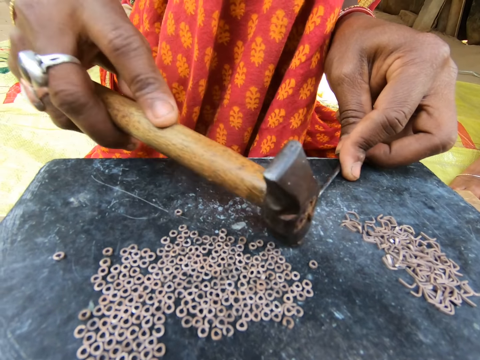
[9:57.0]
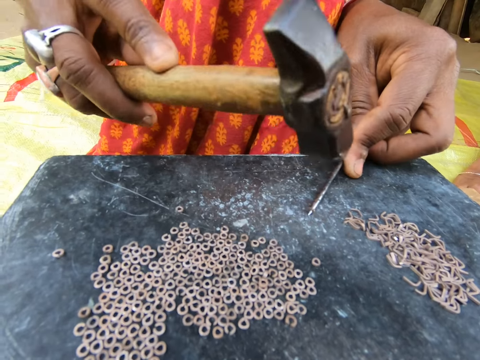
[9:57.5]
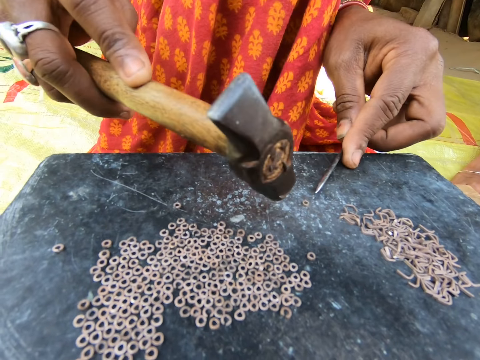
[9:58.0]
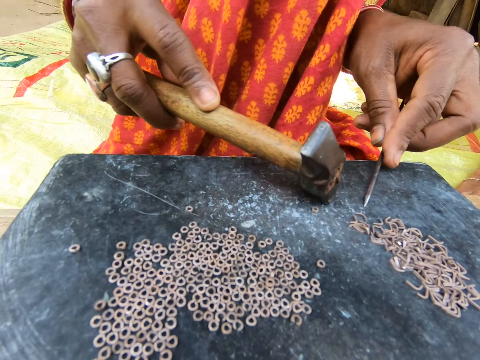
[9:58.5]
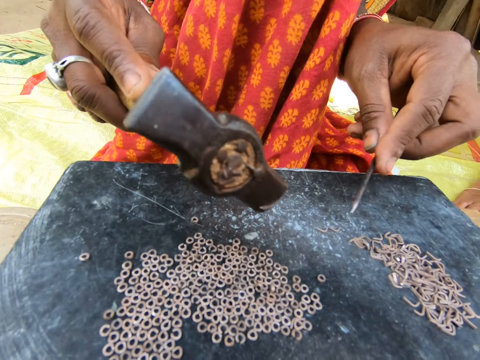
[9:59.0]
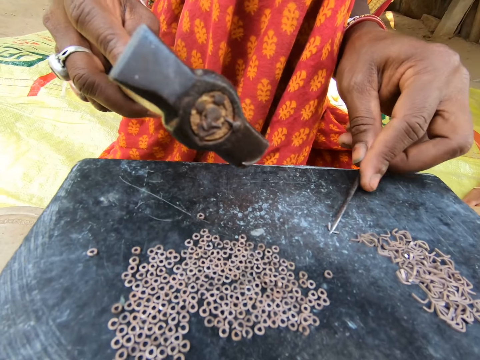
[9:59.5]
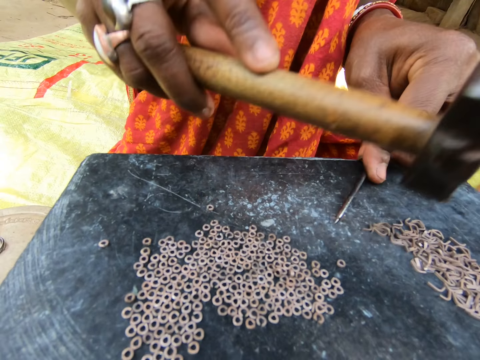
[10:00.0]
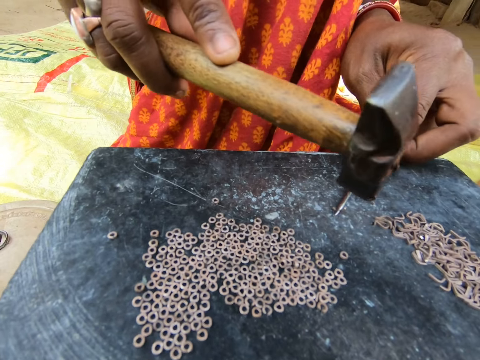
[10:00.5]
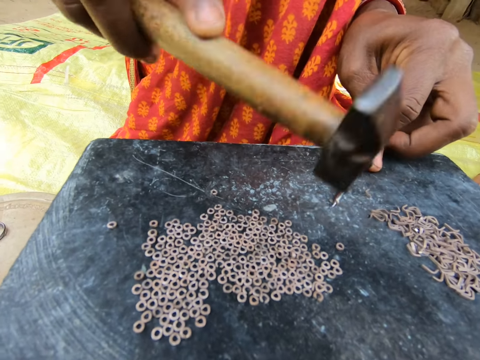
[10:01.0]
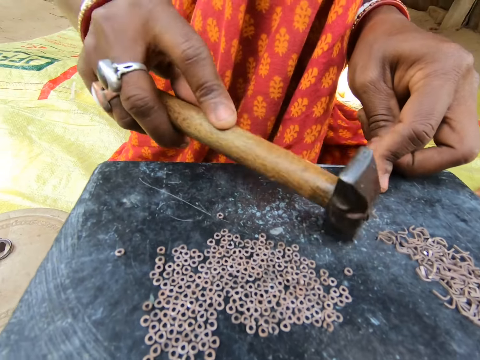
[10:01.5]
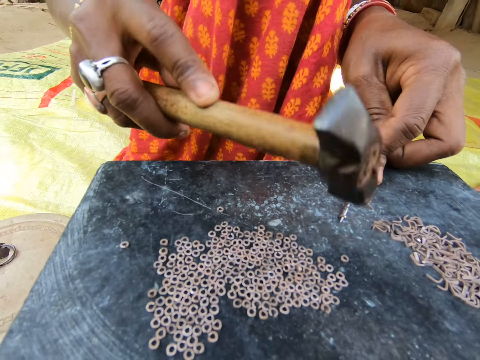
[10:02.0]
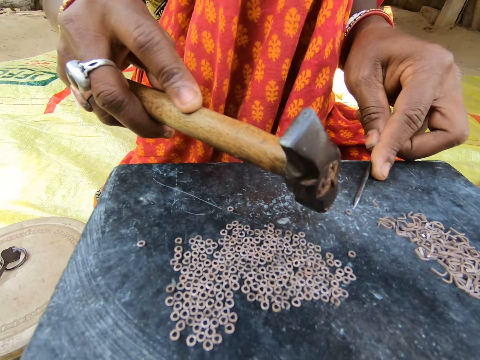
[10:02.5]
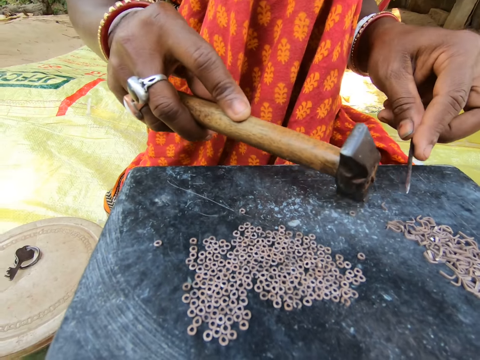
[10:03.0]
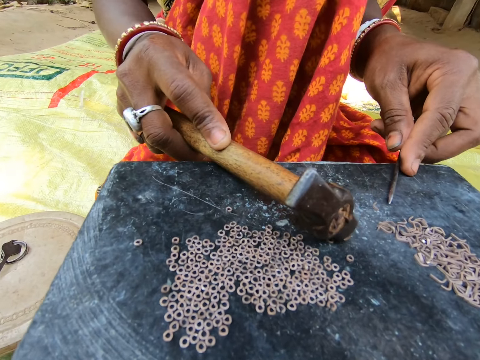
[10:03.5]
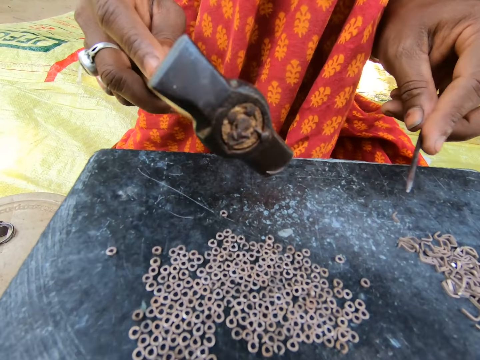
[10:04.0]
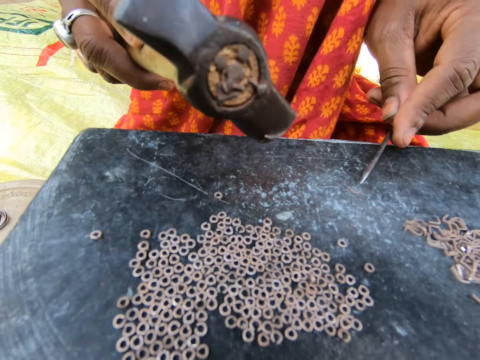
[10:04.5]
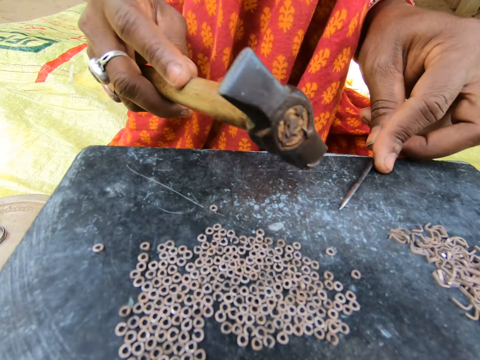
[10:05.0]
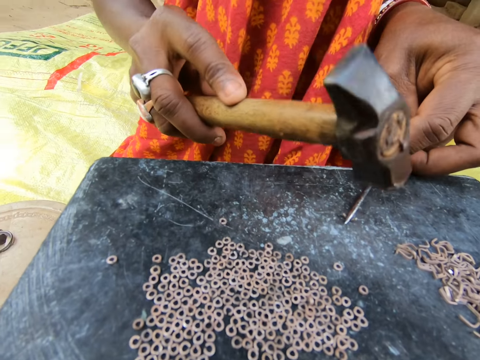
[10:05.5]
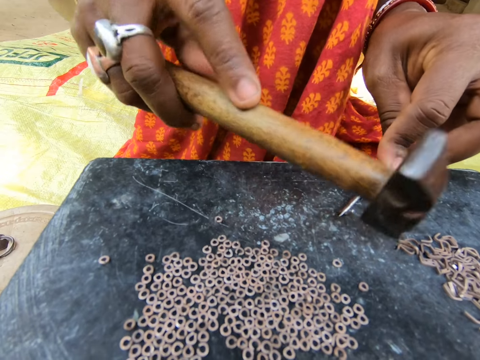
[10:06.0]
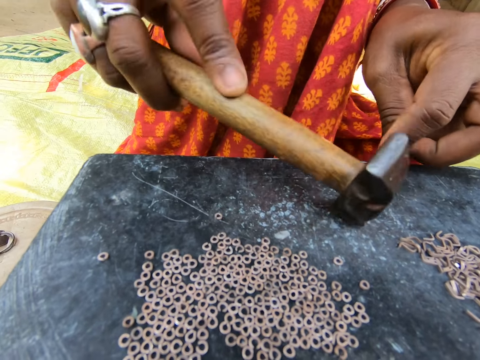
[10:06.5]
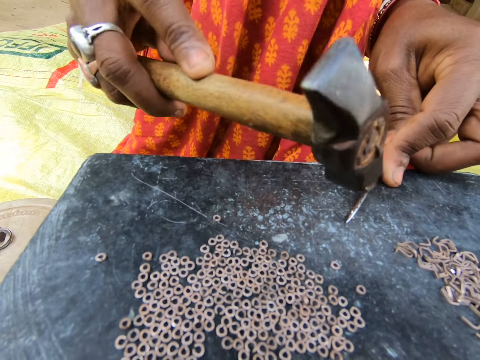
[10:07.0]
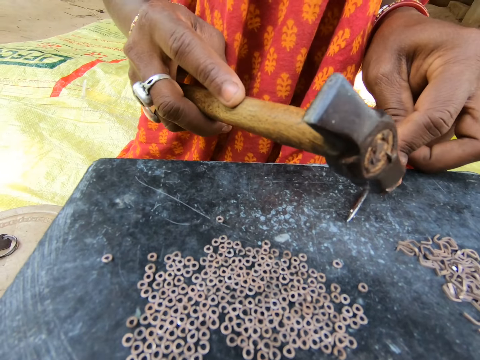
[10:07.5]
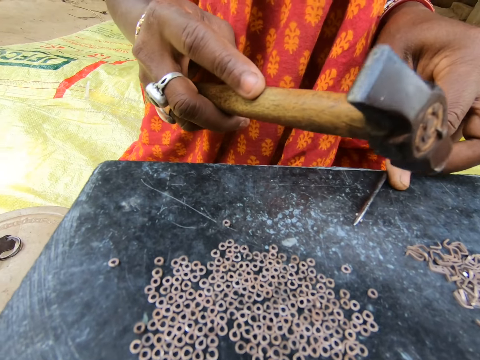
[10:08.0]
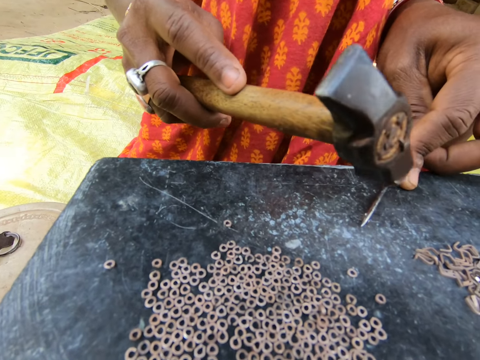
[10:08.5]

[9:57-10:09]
The camera wearer moves the split ring on the table with a hammer. They make split rings with the hammer and a needle. They move the split ring on the table with the hammer. They make split rings with the hammer and needle.

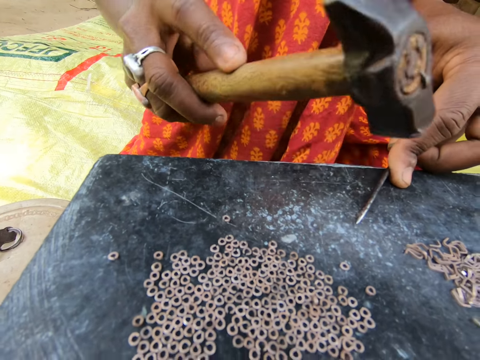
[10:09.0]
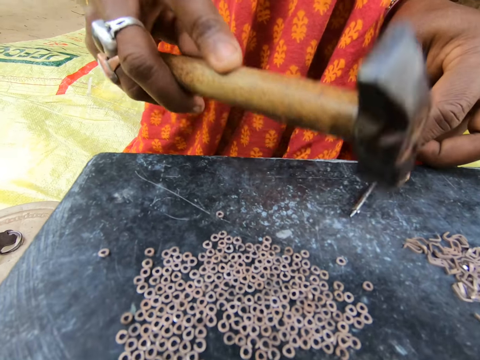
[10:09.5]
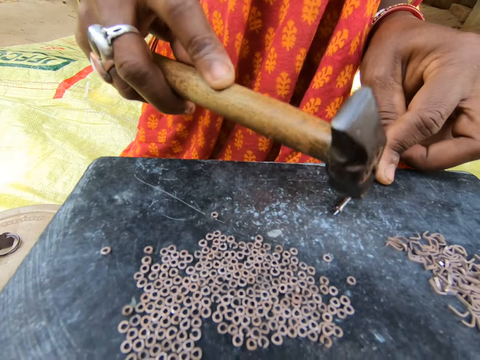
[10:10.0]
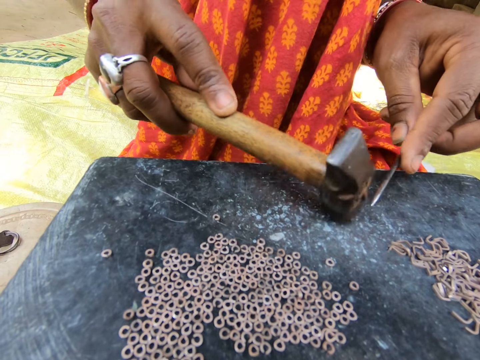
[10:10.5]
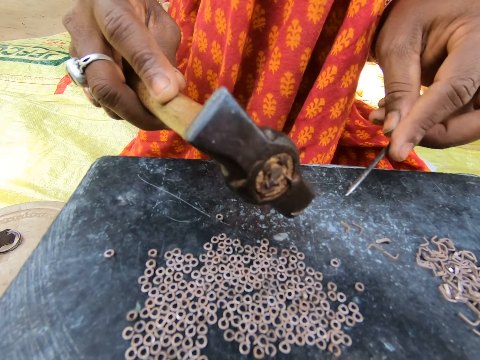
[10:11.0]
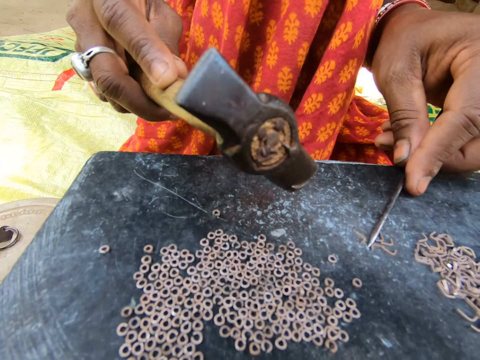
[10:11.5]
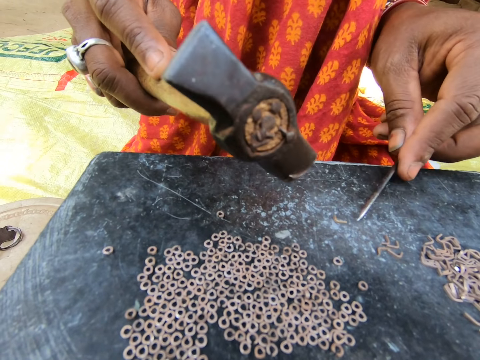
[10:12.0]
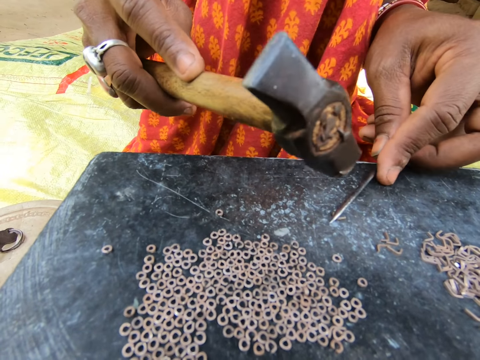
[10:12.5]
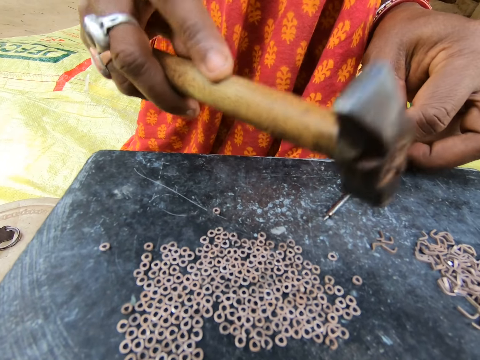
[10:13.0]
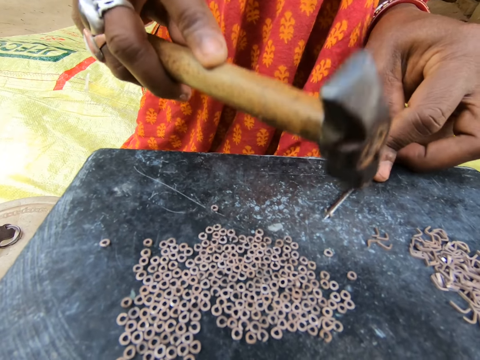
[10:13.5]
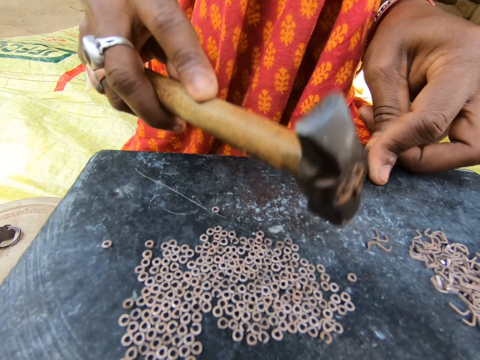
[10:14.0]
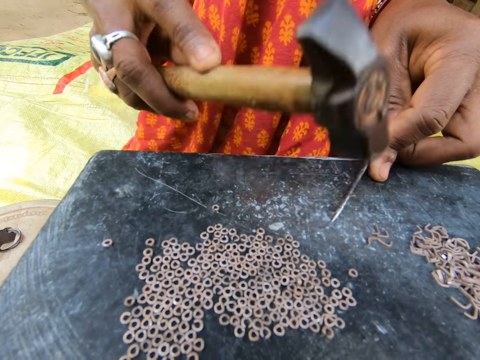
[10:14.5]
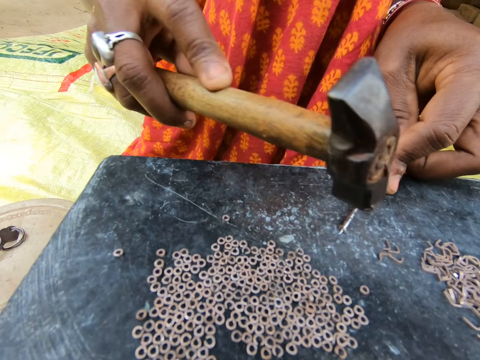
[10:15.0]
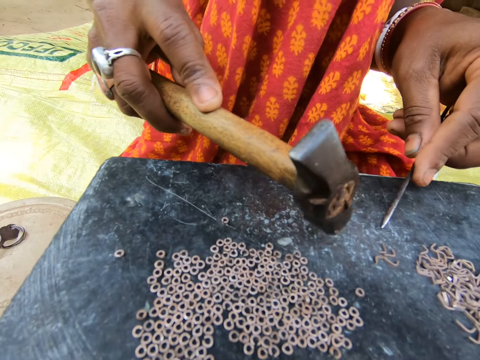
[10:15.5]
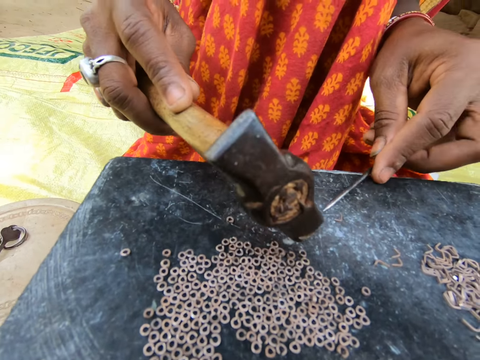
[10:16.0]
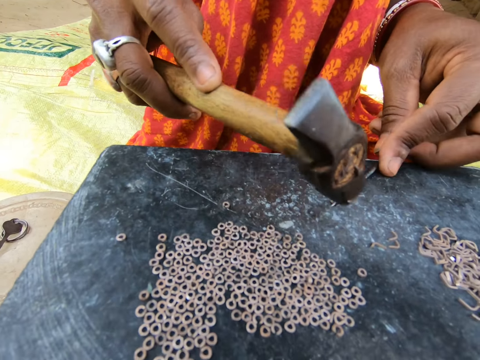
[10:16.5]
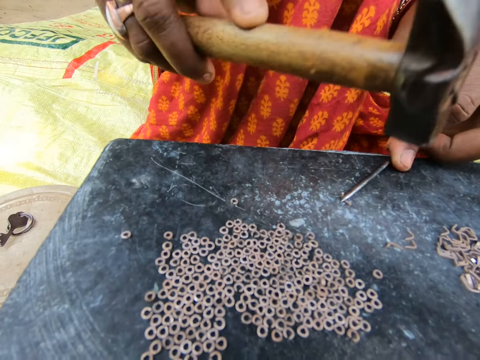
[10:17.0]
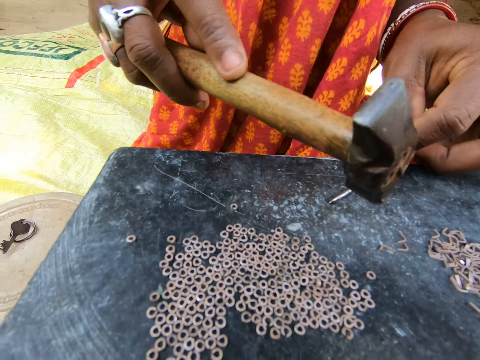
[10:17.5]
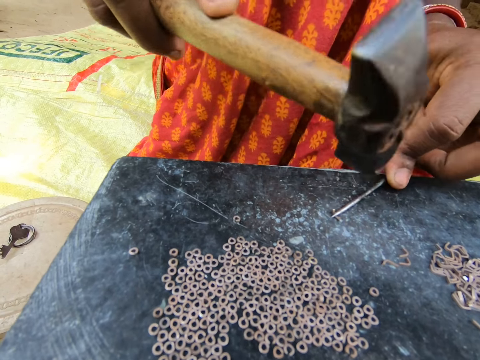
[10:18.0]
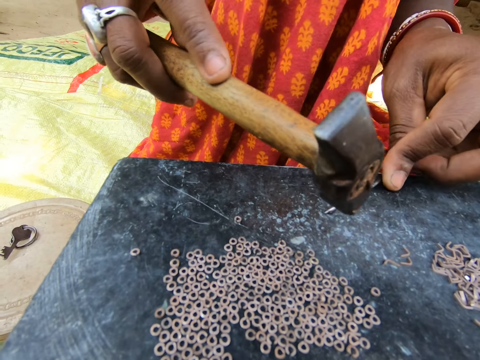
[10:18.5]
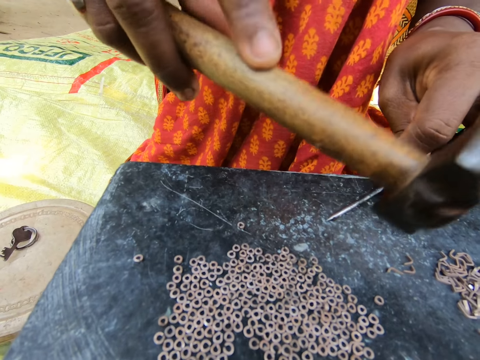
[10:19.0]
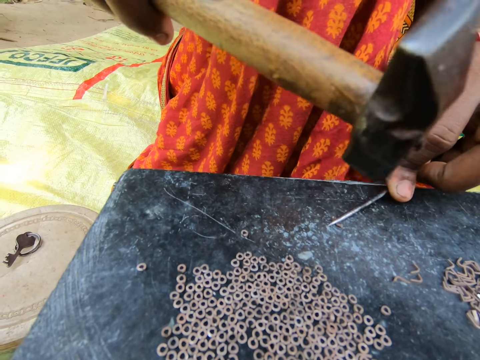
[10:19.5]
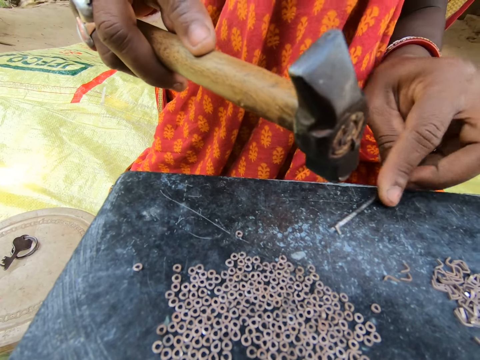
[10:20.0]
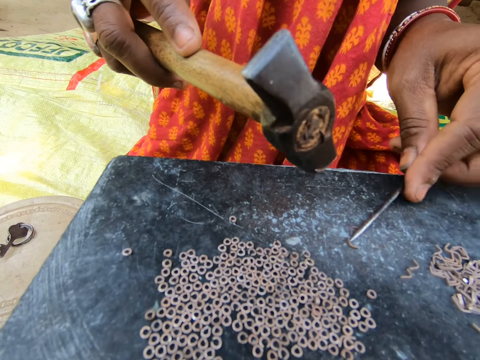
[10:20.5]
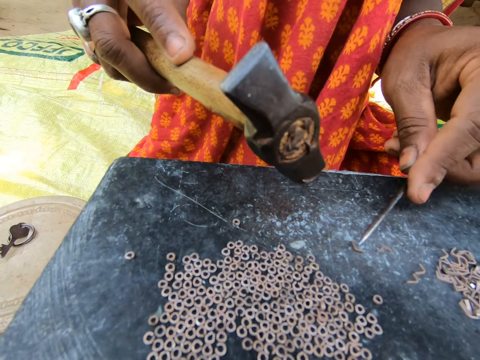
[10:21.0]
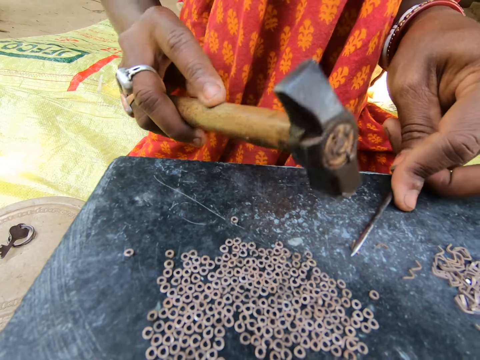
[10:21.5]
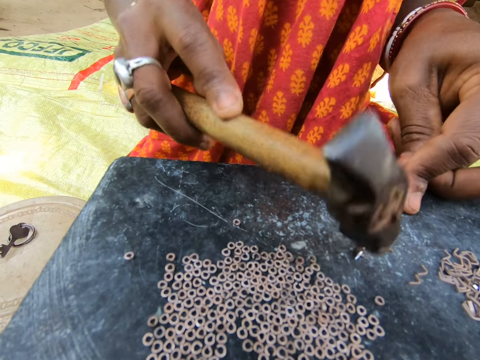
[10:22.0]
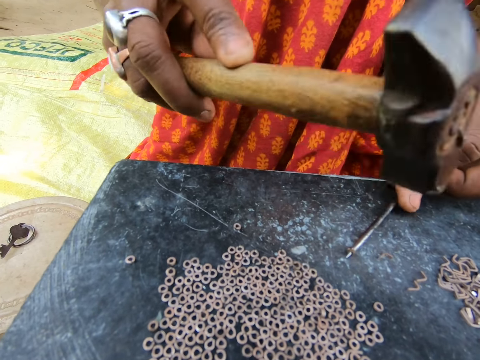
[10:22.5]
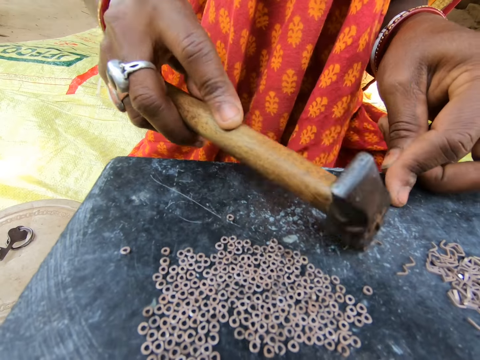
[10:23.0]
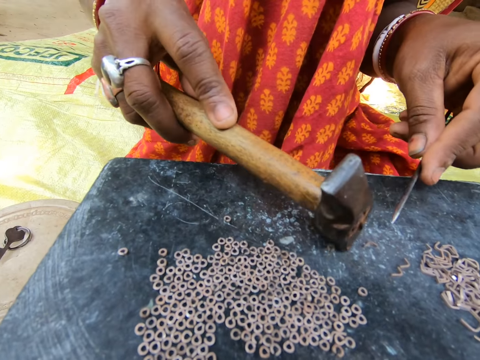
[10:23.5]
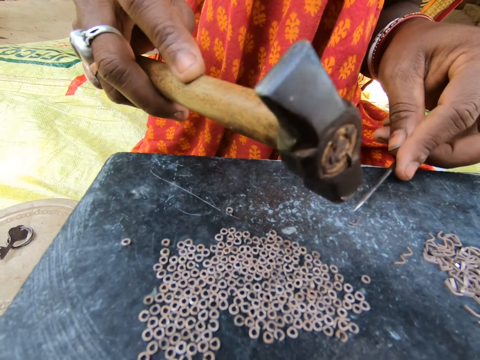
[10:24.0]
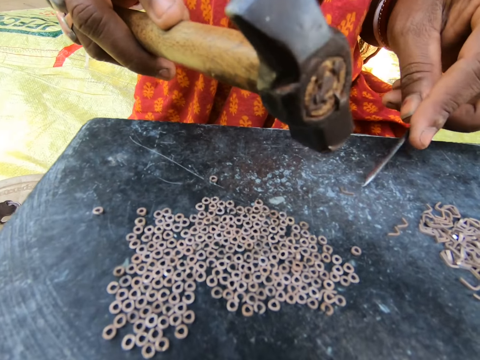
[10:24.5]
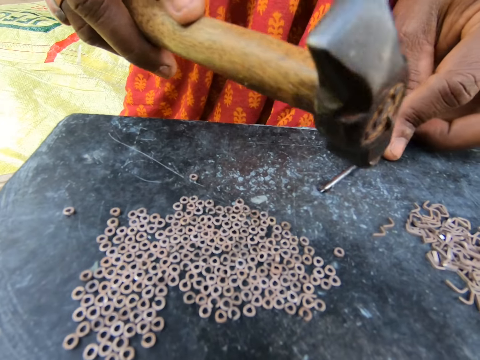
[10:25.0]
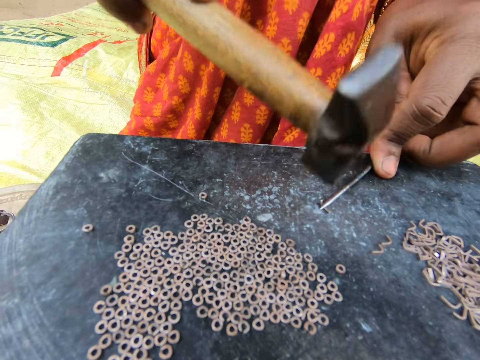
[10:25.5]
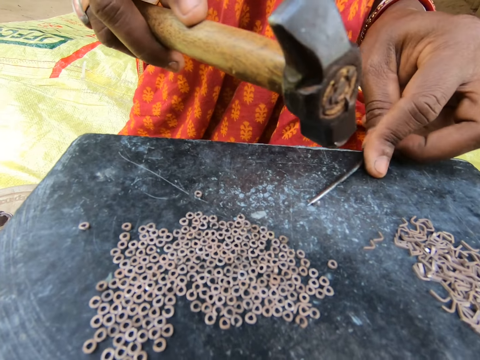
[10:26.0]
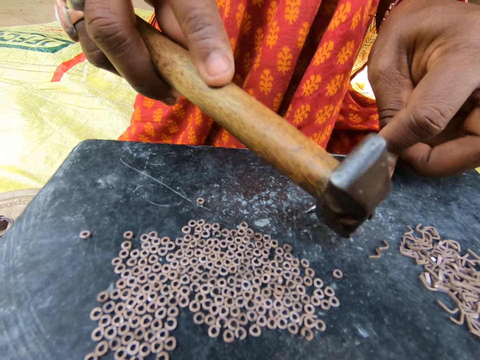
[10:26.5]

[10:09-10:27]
The camera wearer moves the split ring on the table with a hammer. They make split rings with the hammer and a needle. They move the split ring on the table with the hammer. They make split rings with the hammer and needle. They move the split ring on the table with the hammer. They make split rings with the hammer and needle.
